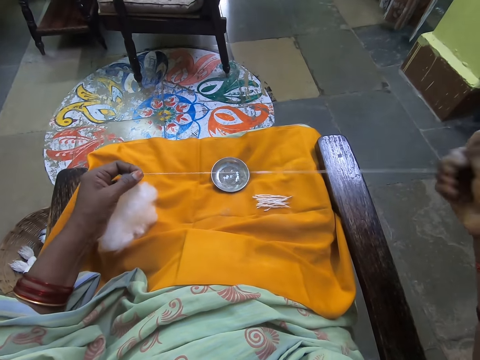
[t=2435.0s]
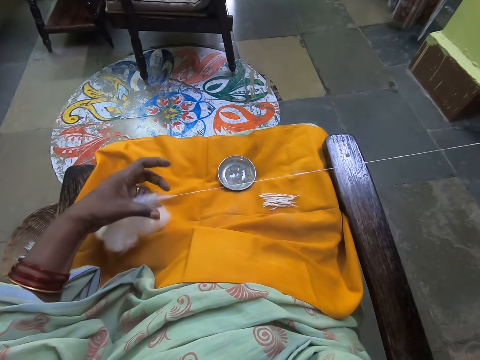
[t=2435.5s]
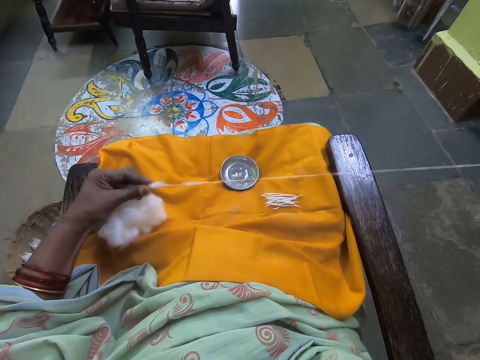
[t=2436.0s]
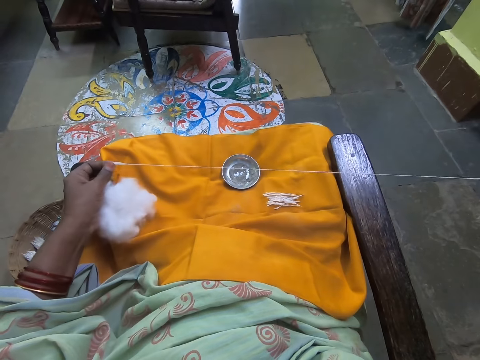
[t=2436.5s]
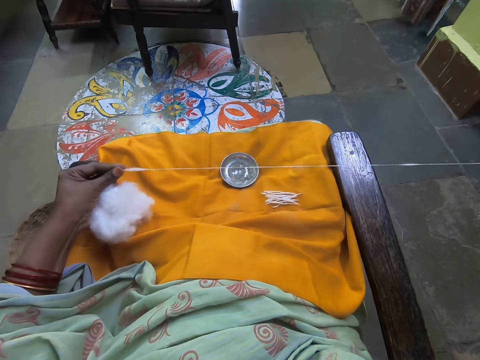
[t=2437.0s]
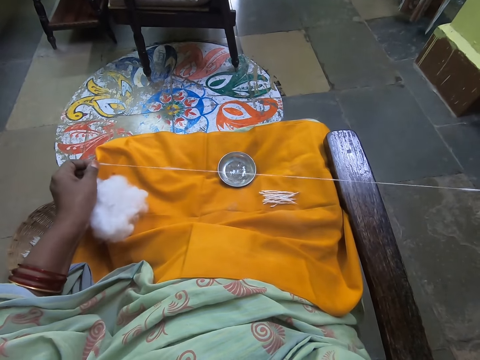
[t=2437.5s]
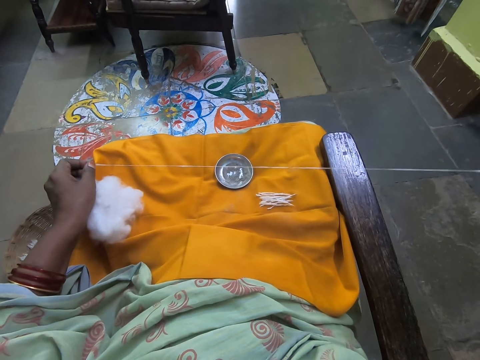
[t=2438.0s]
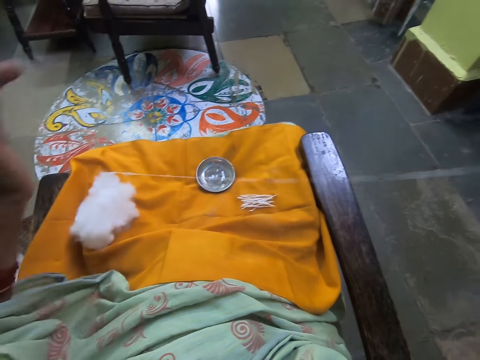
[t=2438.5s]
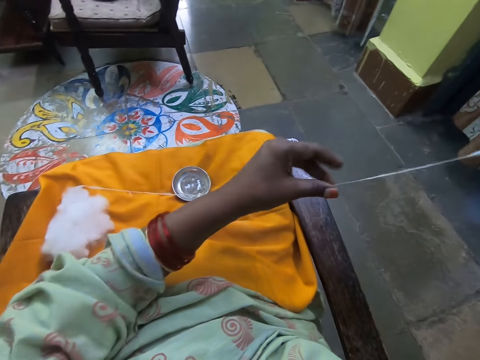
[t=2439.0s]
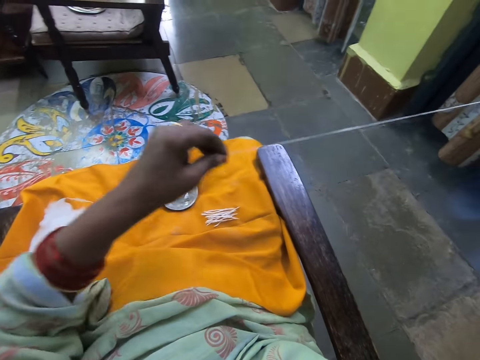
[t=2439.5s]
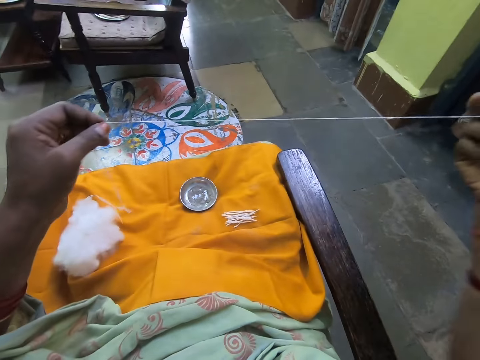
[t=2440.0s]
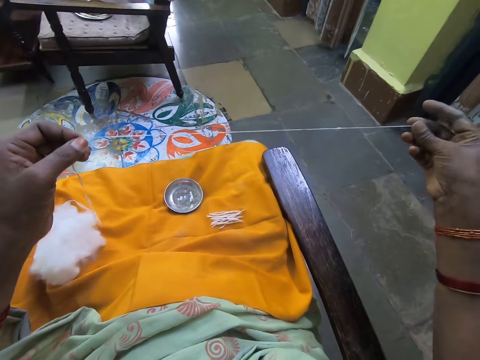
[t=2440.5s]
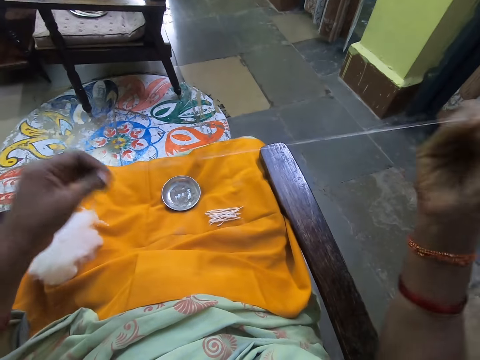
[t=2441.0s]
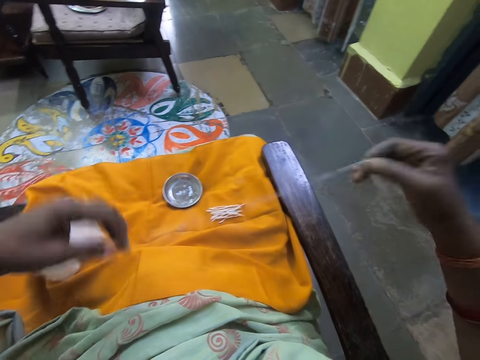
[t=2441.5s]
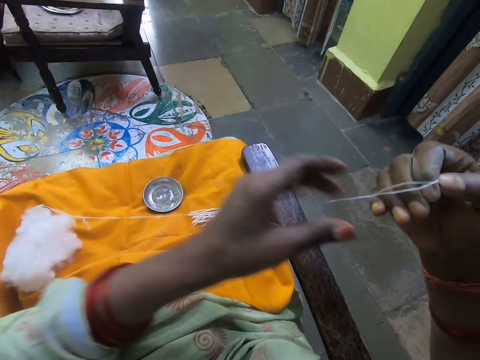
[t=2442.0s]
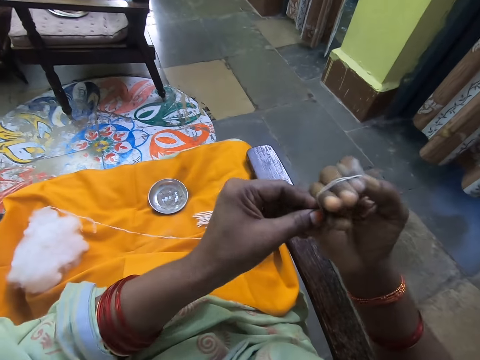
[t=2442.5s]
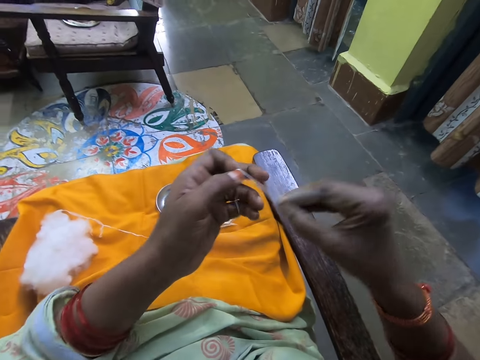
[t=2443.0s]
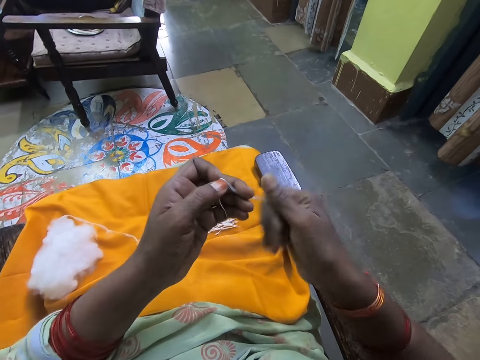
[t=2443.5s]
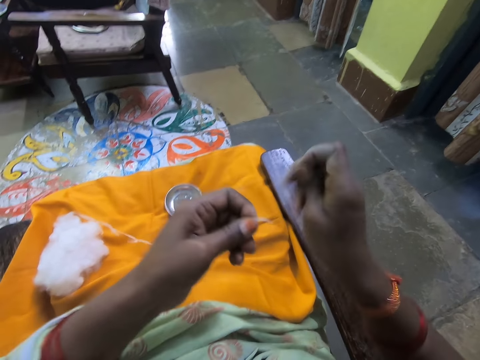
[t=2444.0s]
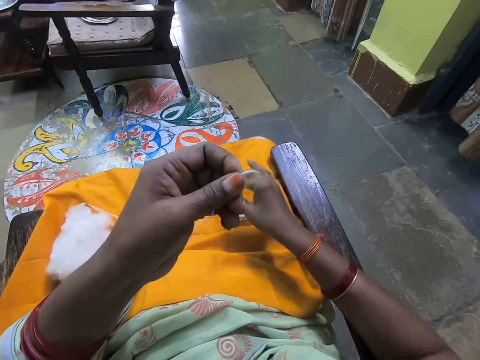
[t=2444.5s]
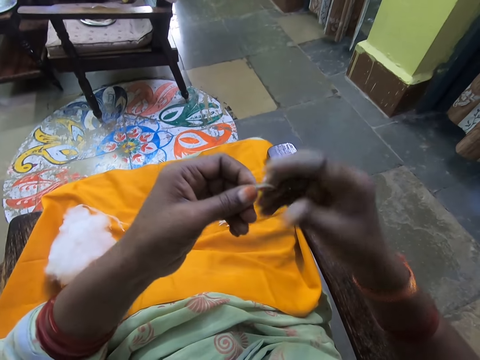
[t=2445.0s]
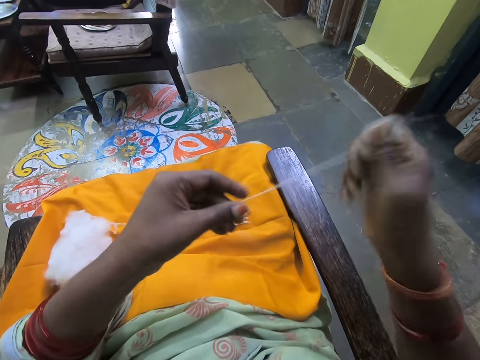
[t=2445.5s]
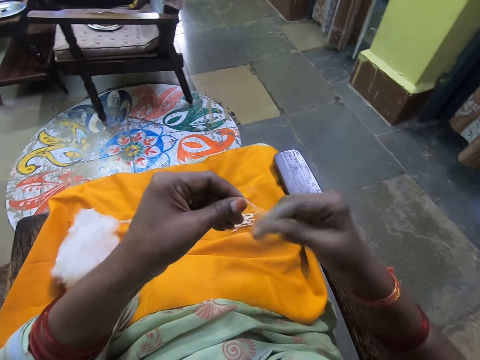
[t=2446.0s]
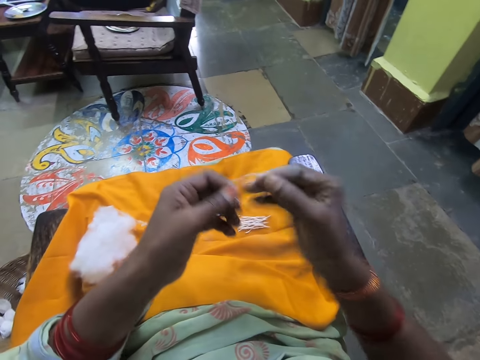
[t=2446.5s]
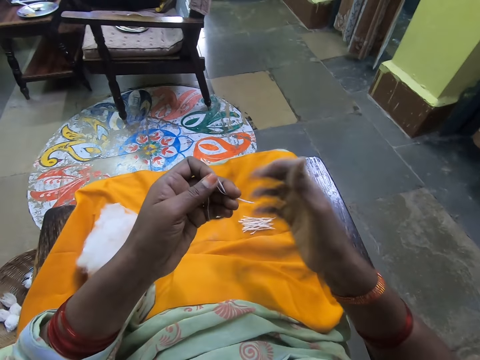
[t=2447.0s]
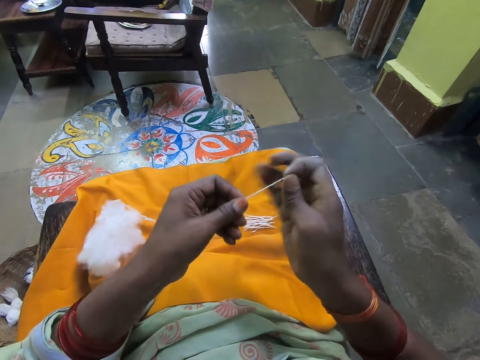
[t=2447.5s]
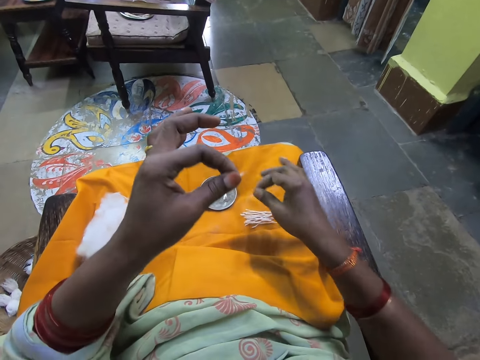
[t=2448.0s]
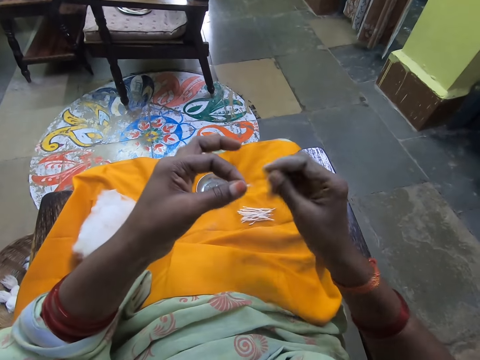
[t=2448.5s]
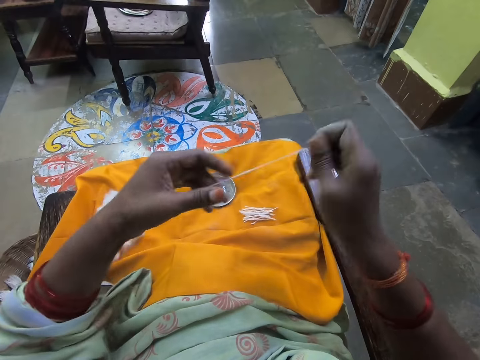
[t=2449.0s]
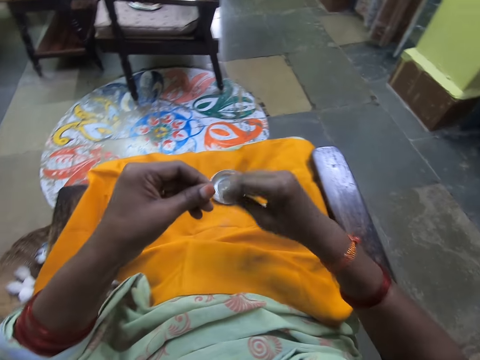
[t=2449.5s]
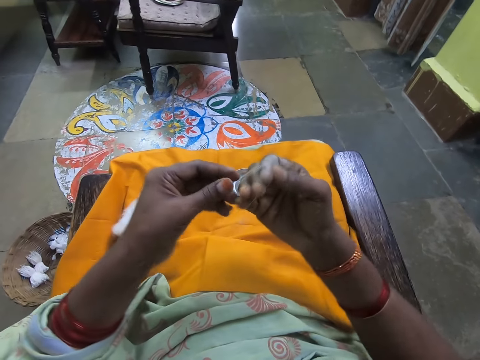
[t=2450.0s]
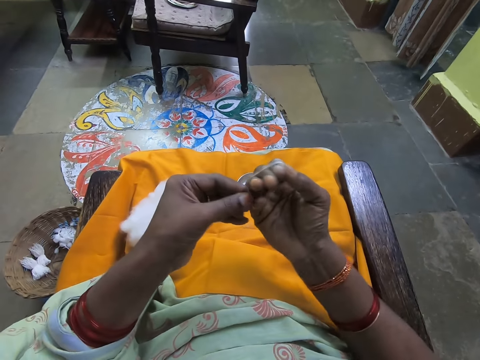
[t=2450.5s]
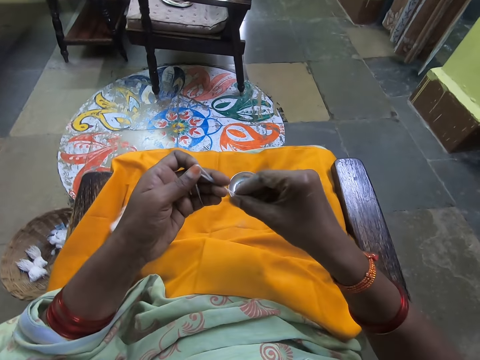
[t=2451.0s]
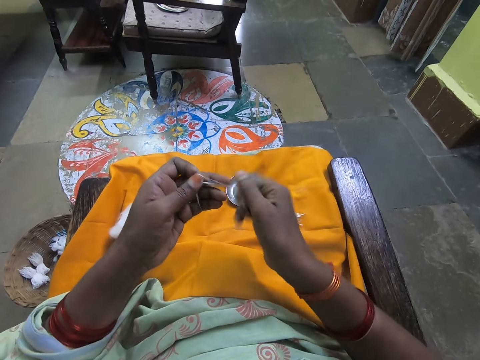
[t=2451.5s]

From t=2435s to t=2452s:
The camera wearer rolls the wool on the hand. She folds the cotton strand with both hands, cuts the cotton strand with her right hand, and drops the cotton strand on the cloth on the thigh with her right hand. She stretches the thread and adjusts the wool with both hands. She folds the thread on the hand. She cuts the folded wool with her right hand. She makes thread. She drops the cut-out wool on the yellow cloth on her laps. She adjusts the wool with both hands. She folds the thread on fingers.

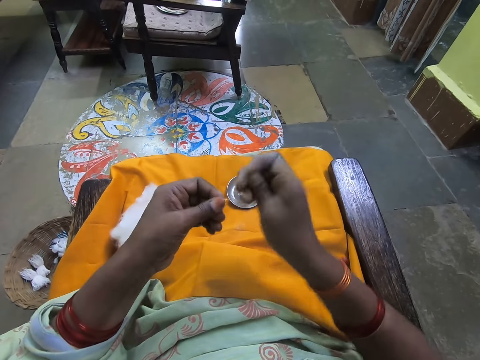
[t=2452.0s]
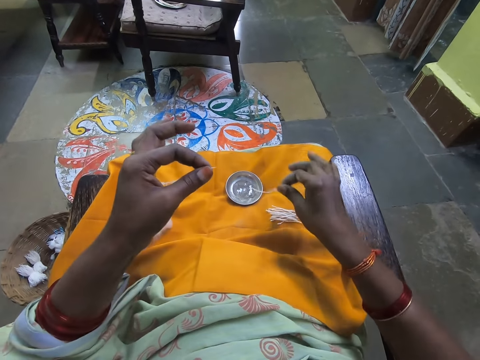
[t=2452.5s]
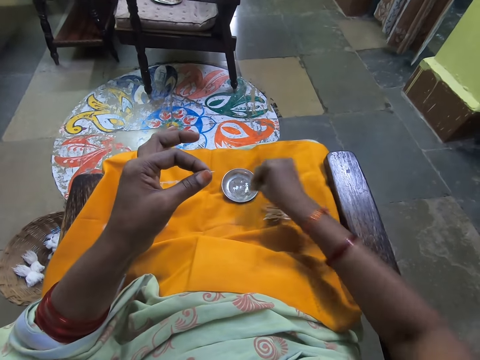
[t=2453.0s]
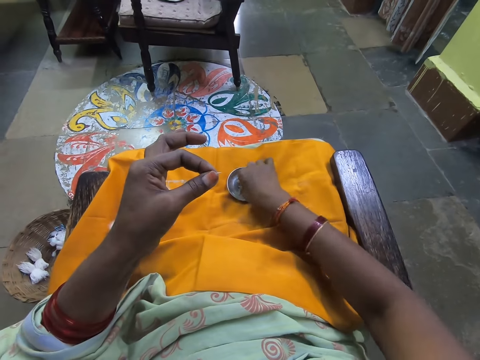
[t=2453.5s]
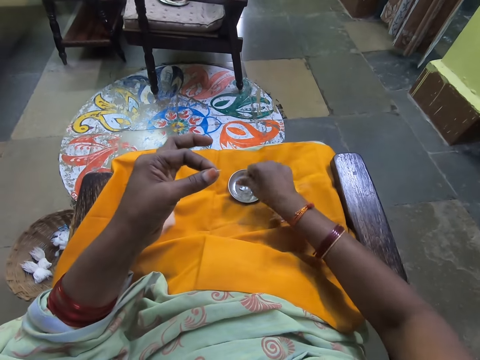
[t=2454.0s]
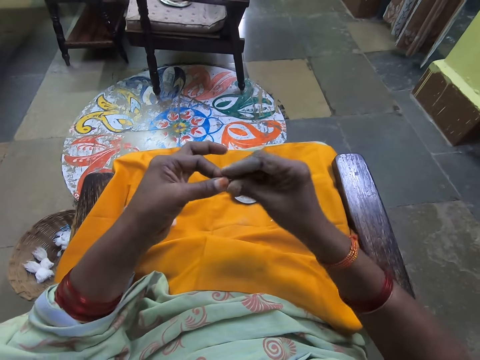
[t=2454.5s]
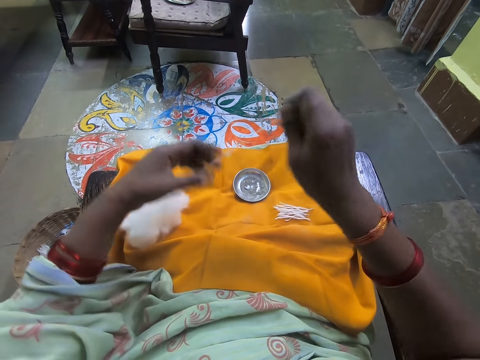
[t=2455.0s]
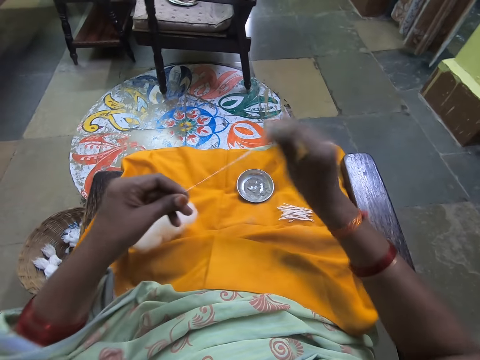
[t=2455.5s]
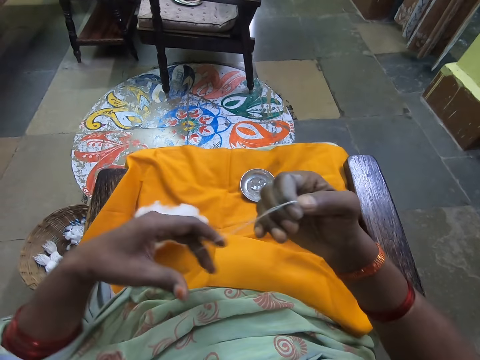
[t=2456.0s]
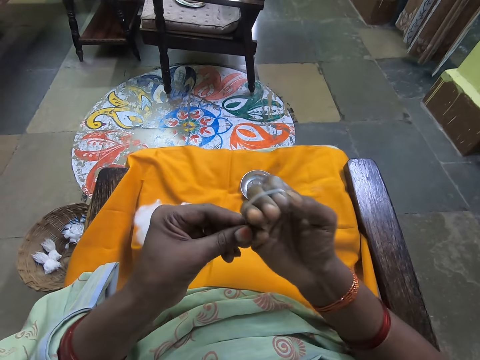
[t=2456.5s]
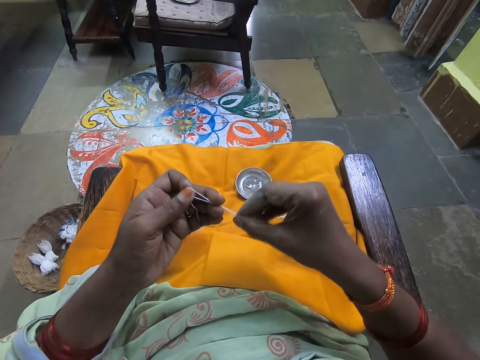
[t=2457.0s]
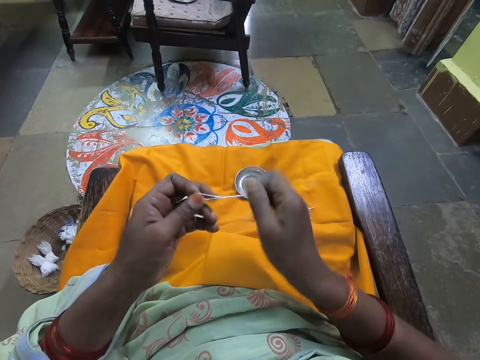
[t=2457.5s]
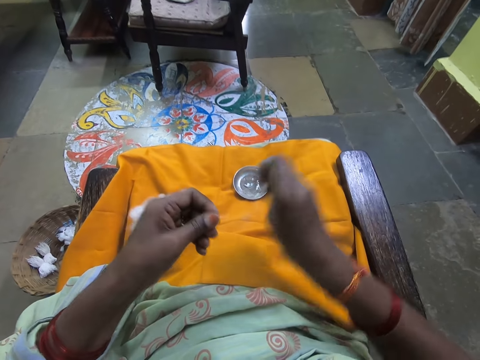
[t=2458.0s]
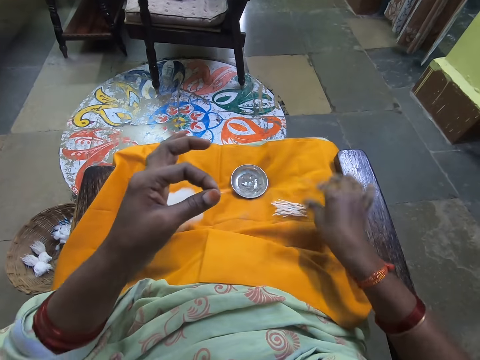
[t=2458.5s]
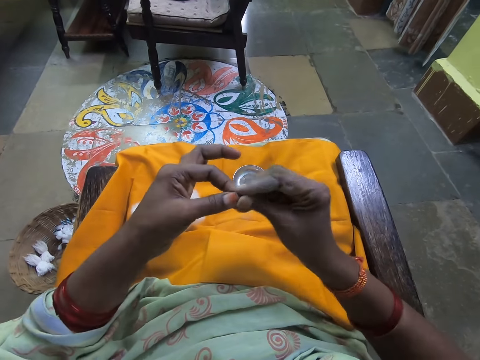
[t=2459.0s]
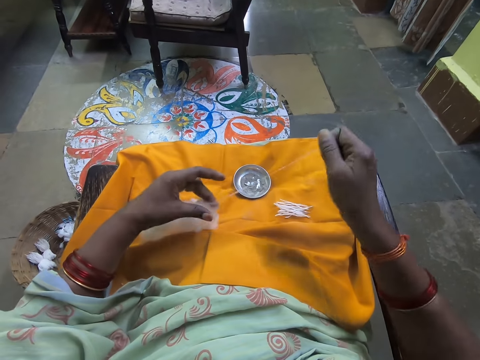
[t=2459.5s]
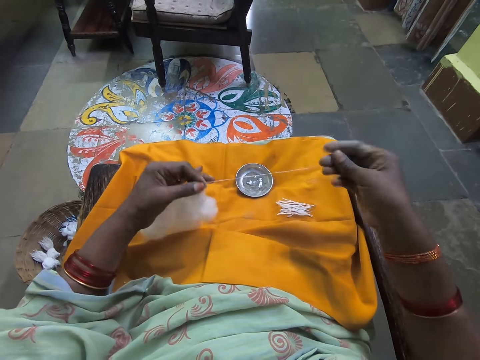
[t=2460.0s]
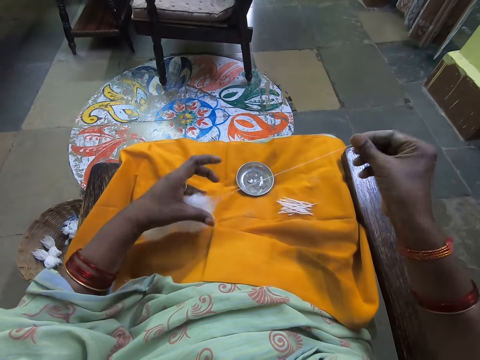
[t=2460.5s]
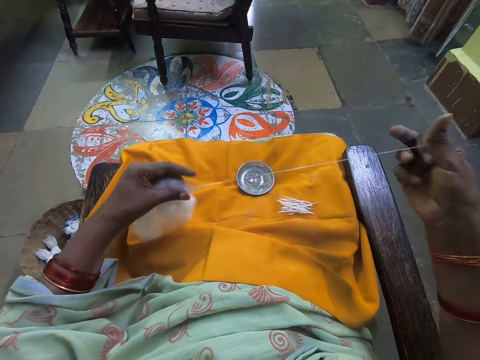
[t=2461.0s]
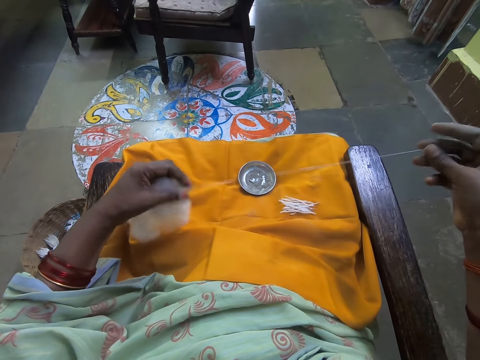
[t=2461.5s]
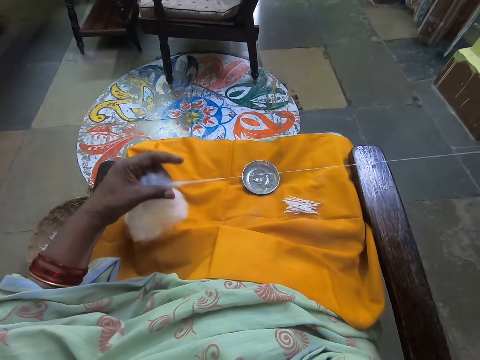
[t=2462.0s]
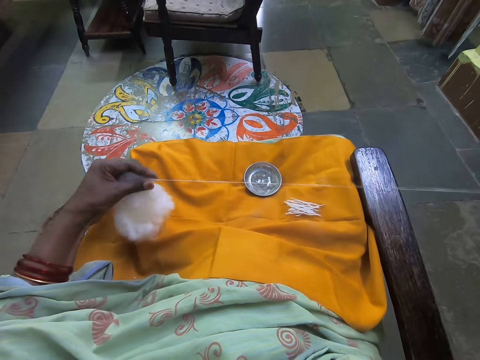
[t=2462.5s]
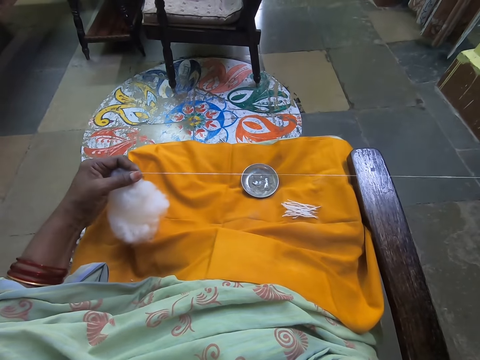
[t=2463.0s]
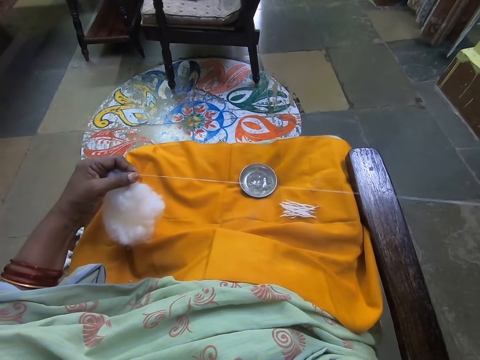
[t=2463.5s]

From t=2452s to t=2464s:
The camera wearer makes thread. She cuts the folded wool with her right hand and drops the cut-out wool on the yellow cloth on her laps. She touches a substance in a stainless cover on the yellow cloth on her lap. She stretches the thread. She adjusts the wool with both hands. She folds the wool on fingers. She makes thread. She cuts the folded wool with her right hand and drops the cut-out wool on the yellow cloth on her laps. She stretches the thread. She adjusts the wool with both hands.
